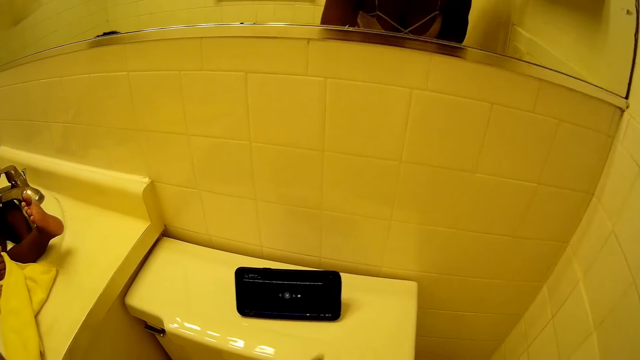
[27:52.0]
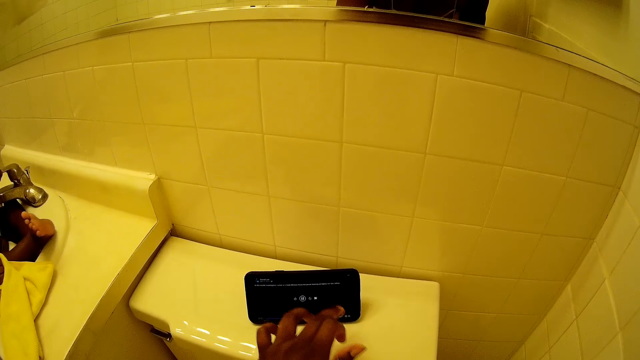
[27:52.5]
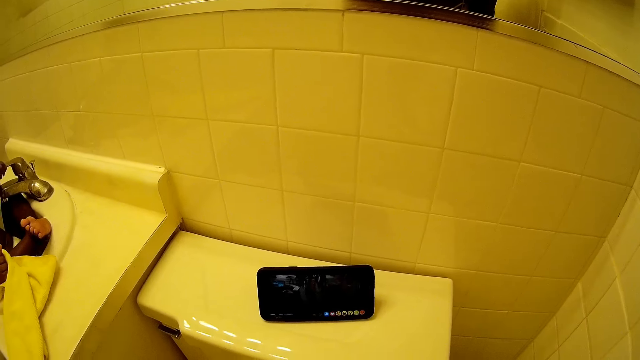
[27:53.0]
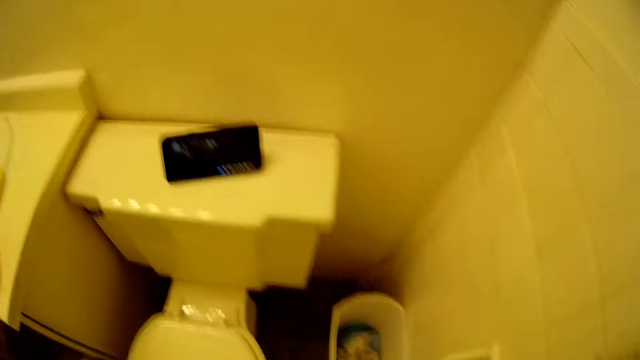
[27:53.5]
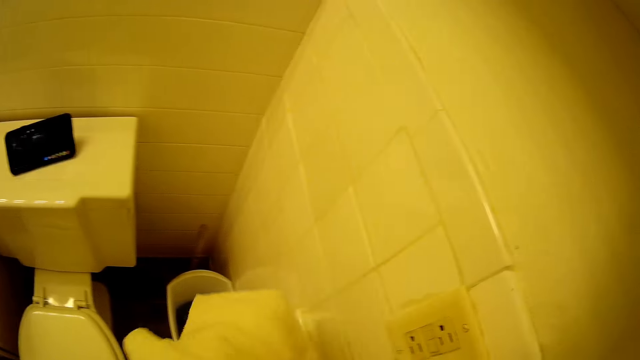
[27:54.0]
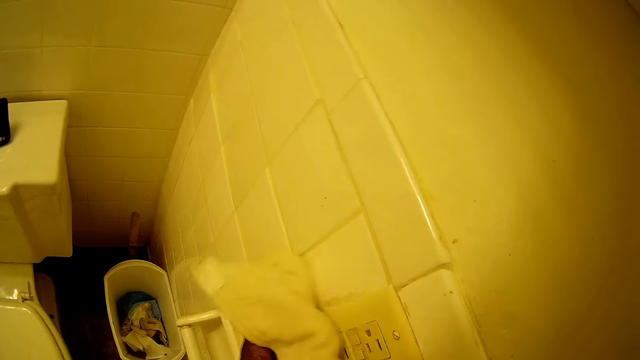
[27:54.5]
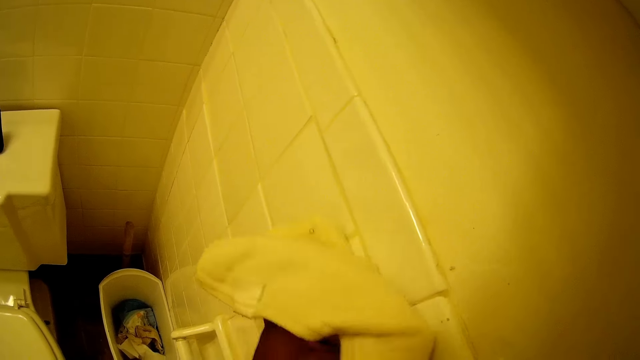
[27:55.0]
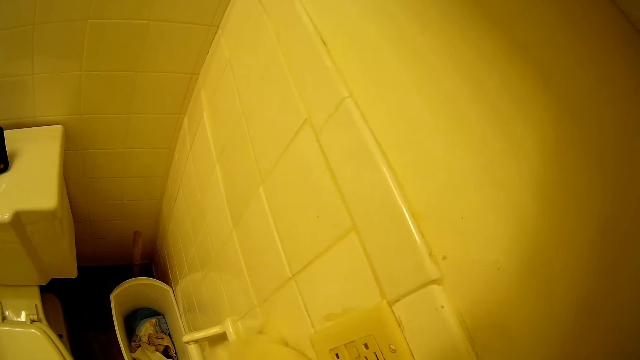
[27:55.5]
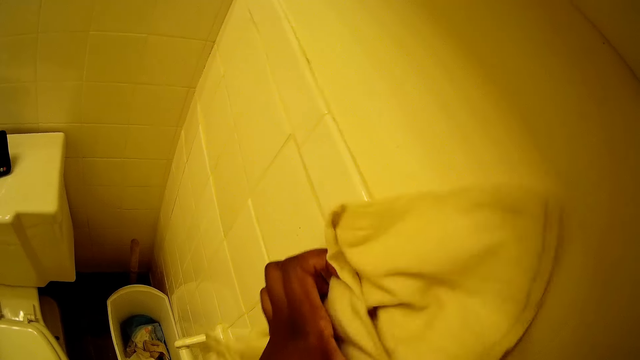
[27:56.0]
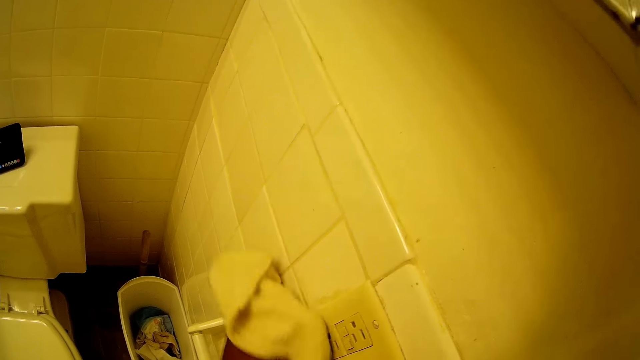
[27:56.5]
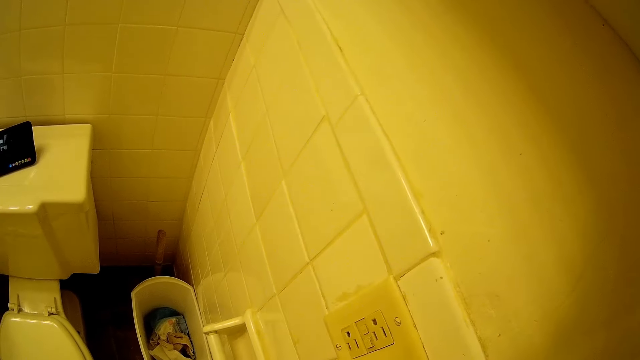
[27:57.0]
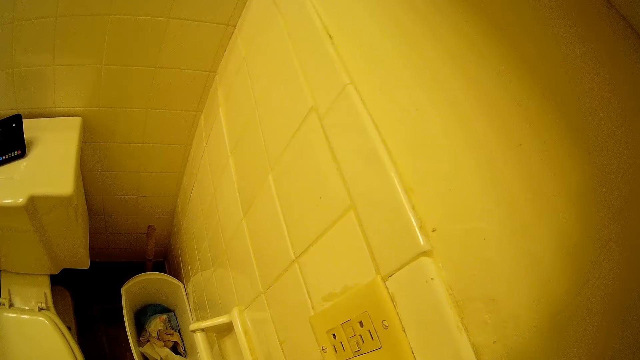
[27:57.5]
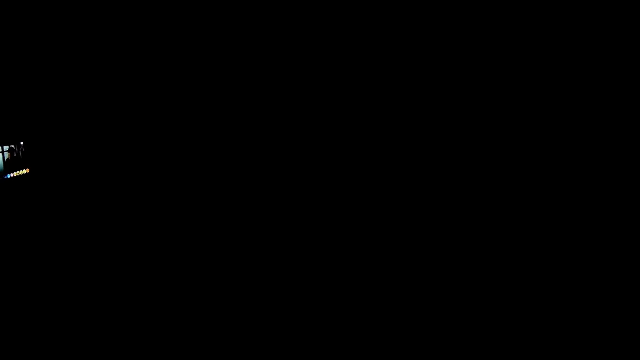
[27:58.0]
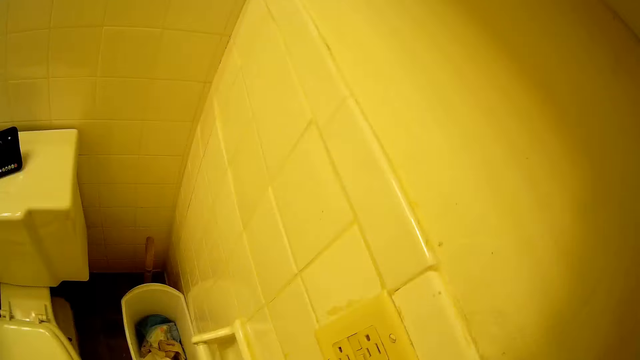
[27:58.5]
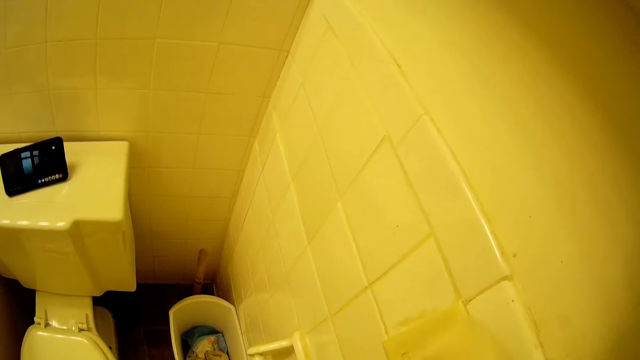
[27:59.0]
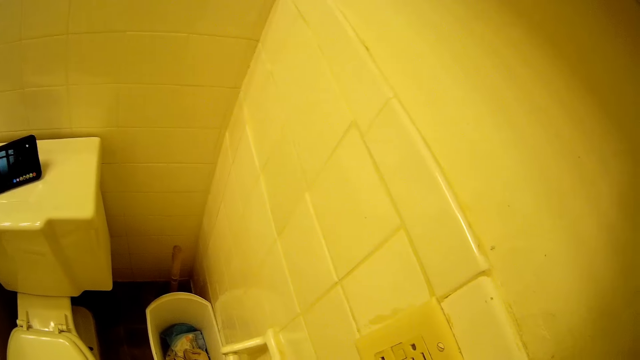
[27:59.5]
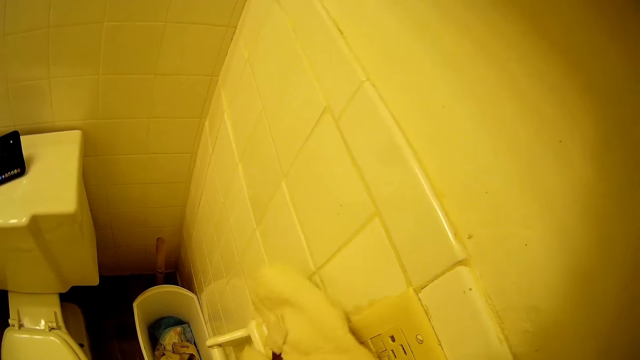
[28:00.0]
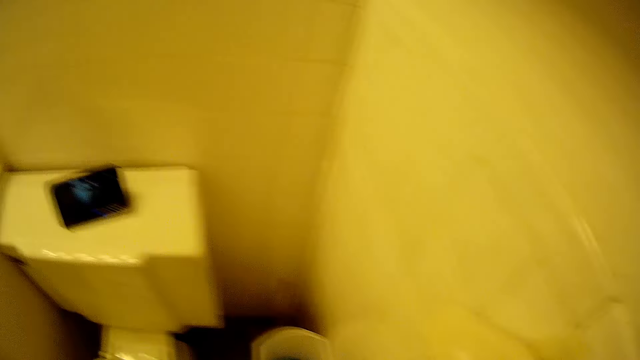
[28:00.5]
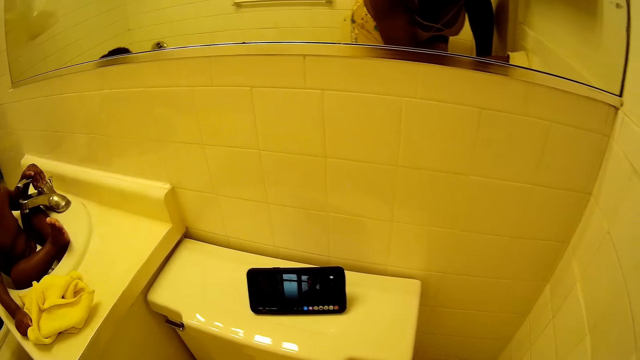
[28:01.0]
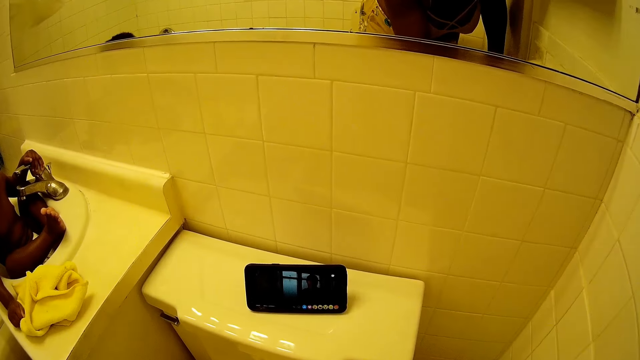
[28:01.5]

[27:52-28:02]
The camera wearer cleans the rest room wall with the towel in her left hand. She switches on the light.

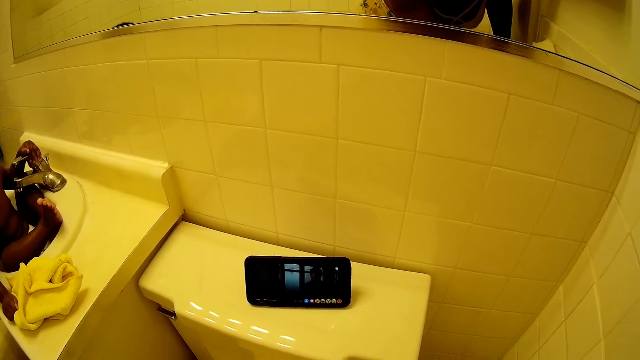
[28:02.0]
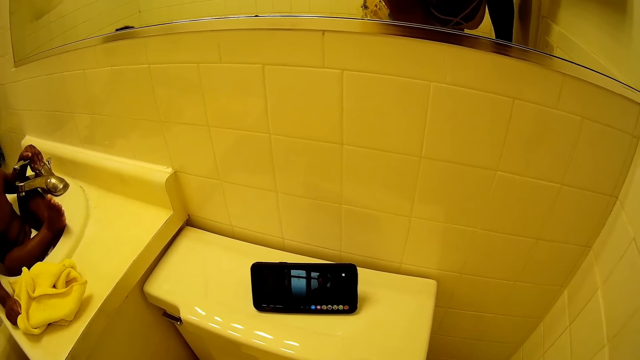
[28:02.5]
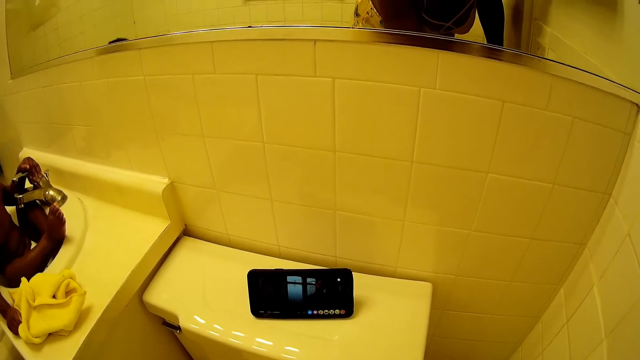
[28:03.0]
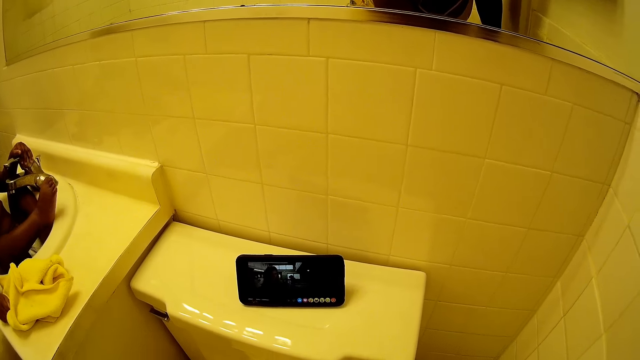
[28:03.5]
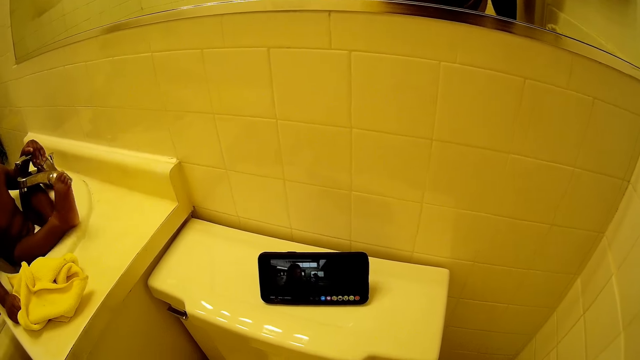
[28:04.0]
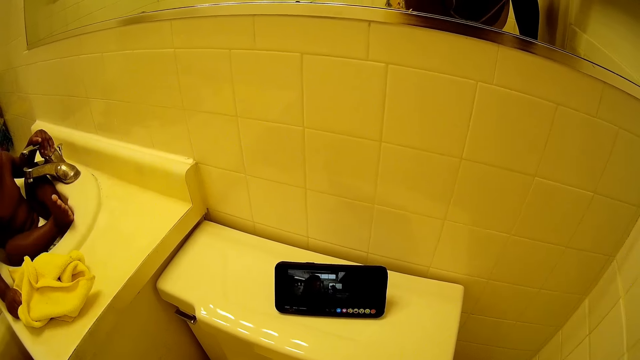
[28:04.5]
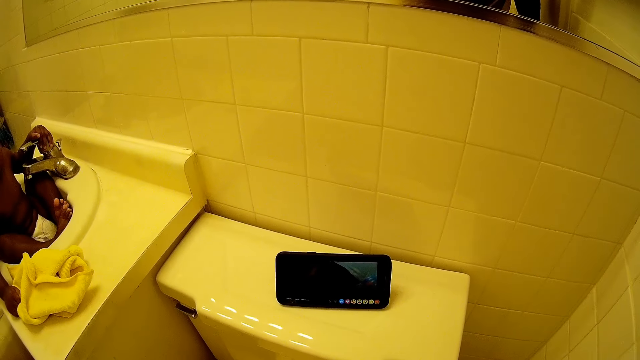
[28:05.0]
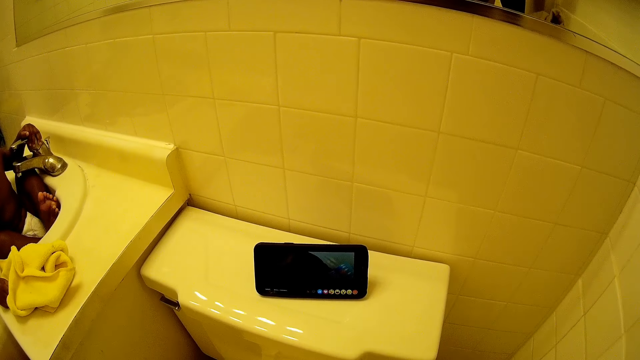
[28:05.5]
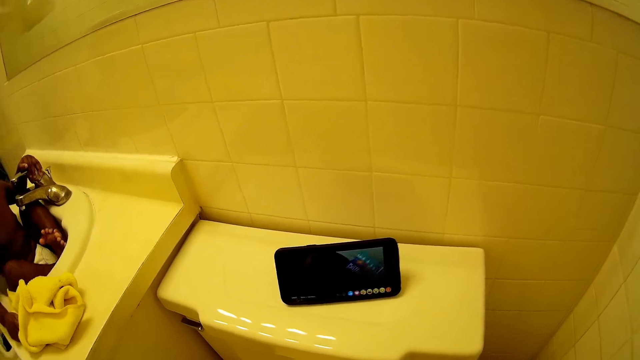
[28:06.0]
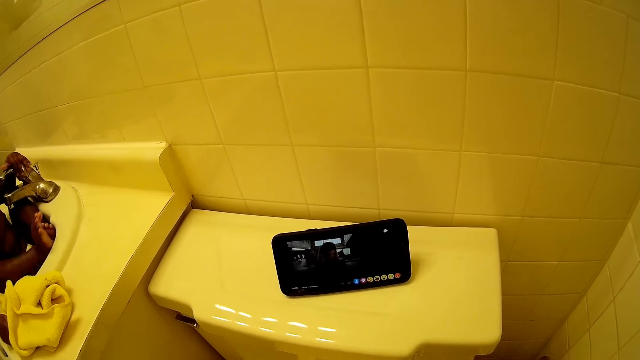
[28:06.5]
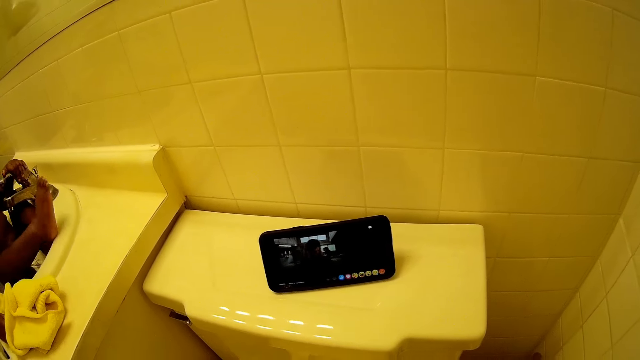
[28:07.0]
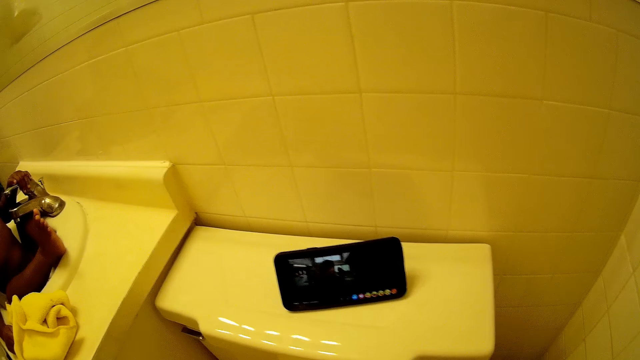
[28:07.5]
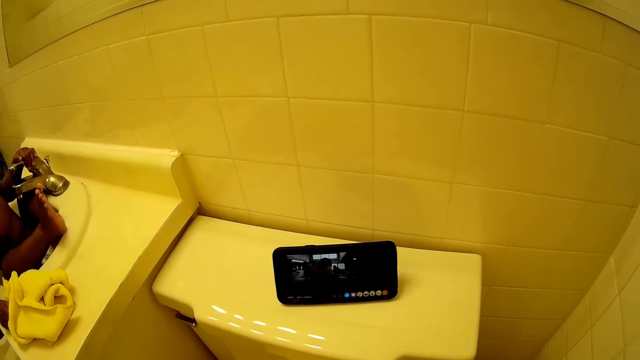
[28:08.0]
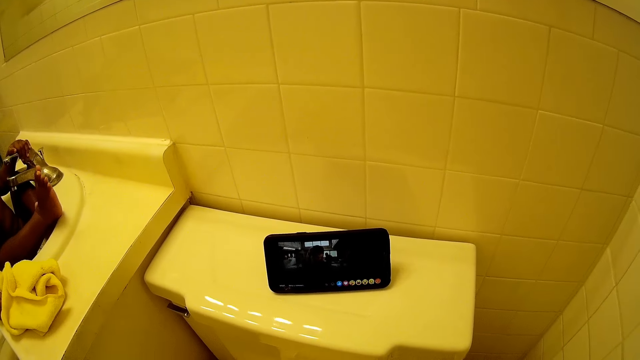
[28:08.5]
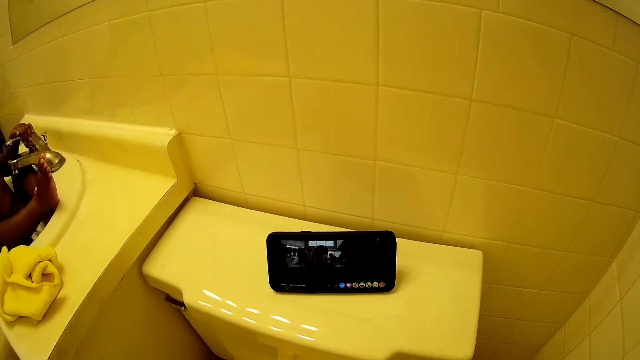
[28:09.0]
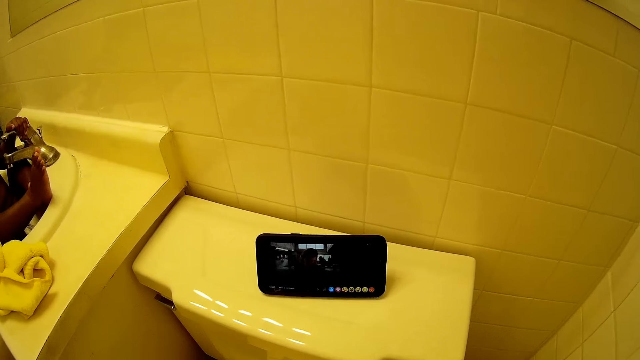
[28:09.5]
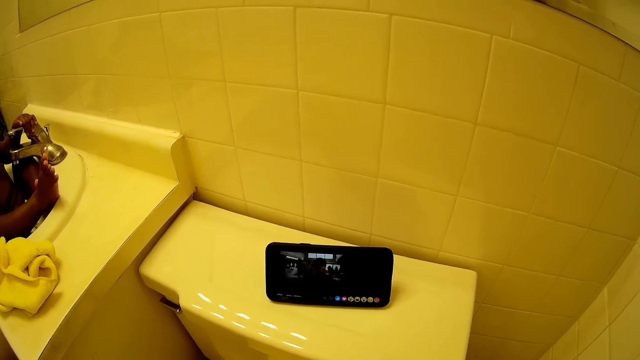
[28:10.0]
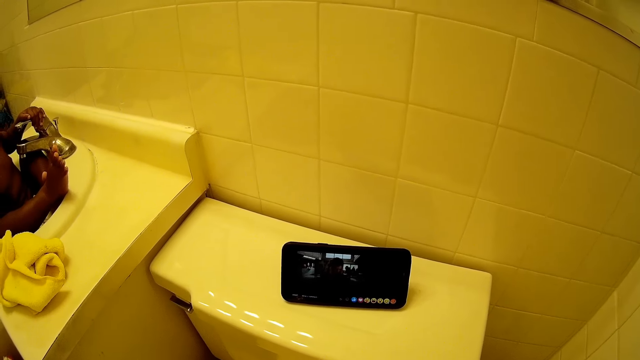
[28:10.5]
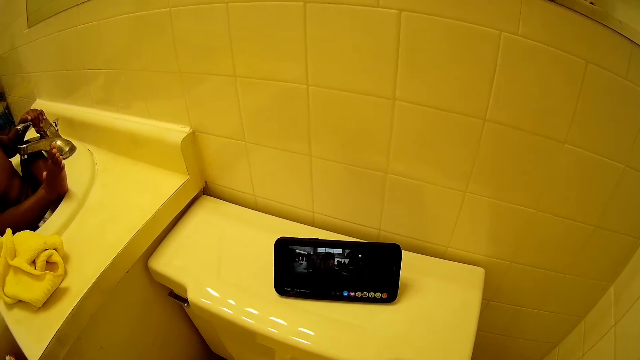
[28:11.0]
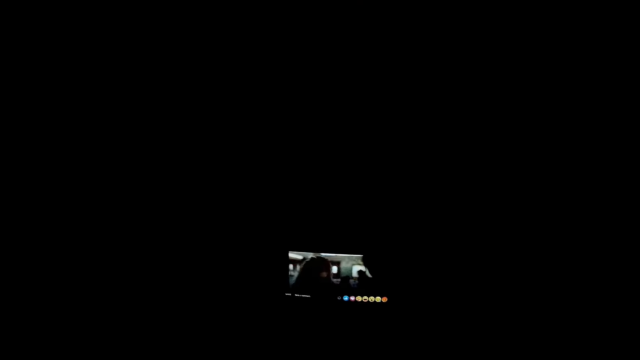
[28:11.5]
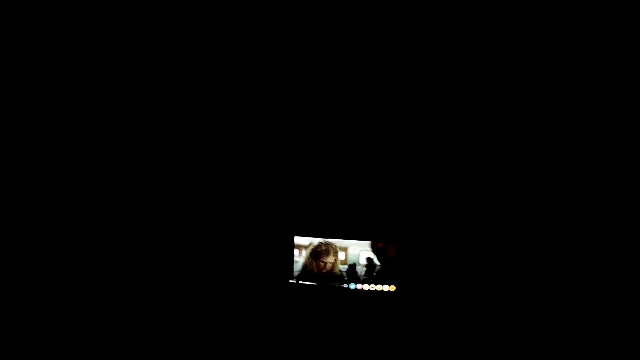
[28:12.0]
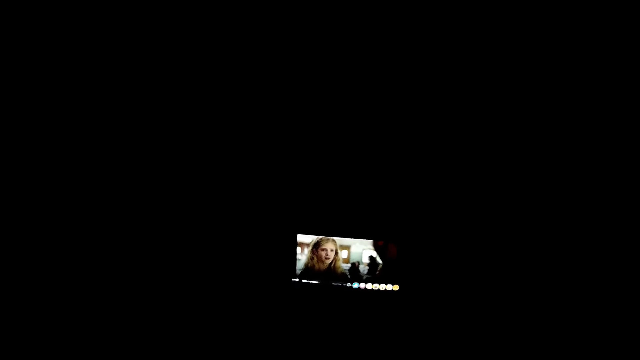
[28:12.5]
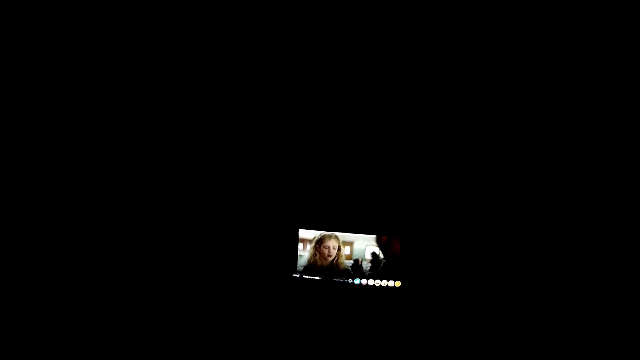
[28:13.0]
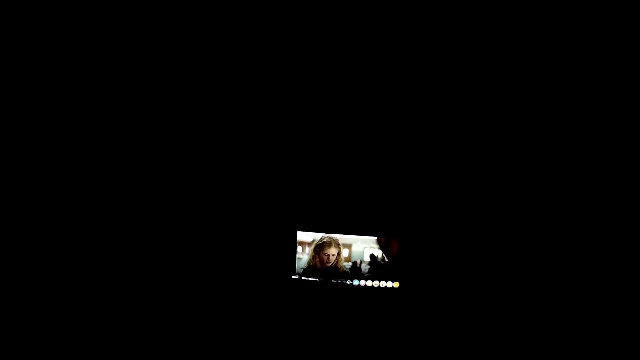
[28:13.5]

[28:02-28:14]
The camera wearer stares at the phone. They switch off the lights.
